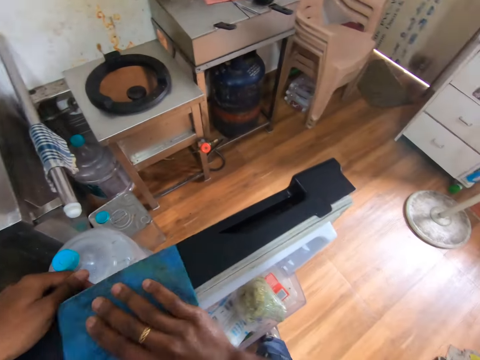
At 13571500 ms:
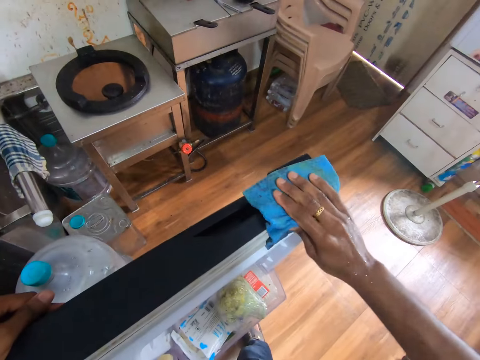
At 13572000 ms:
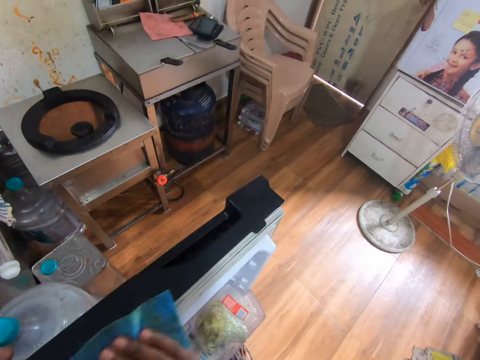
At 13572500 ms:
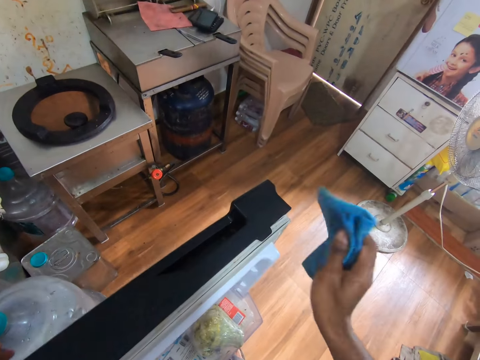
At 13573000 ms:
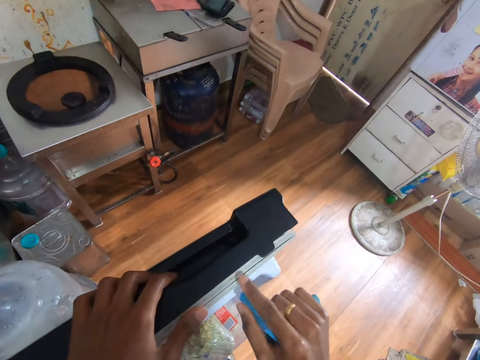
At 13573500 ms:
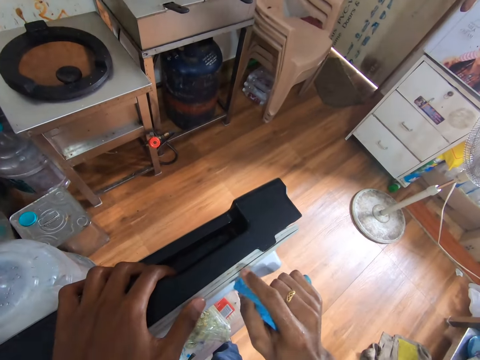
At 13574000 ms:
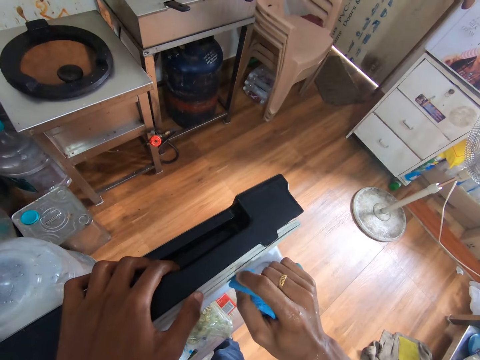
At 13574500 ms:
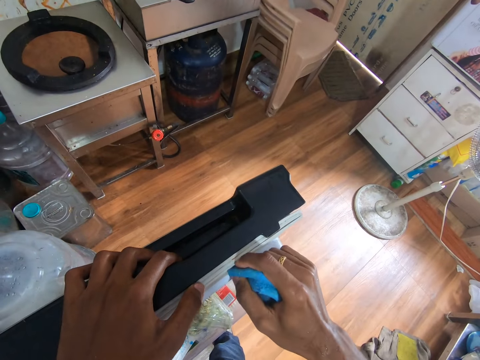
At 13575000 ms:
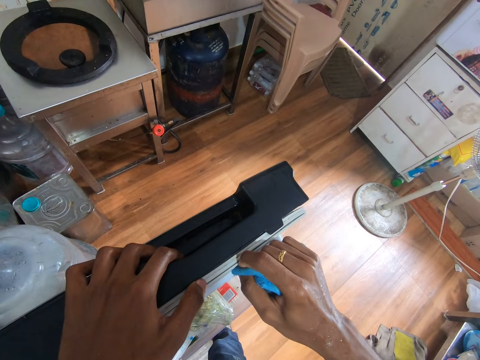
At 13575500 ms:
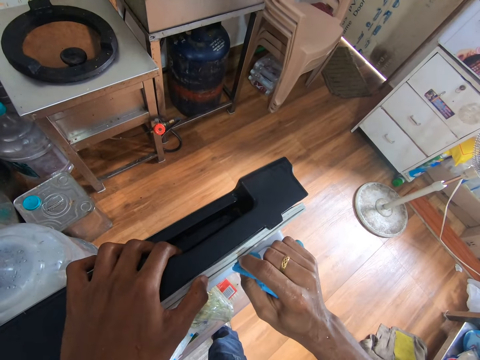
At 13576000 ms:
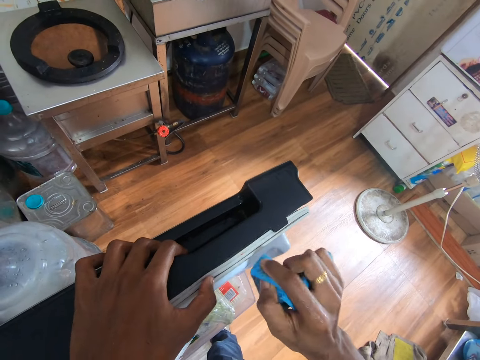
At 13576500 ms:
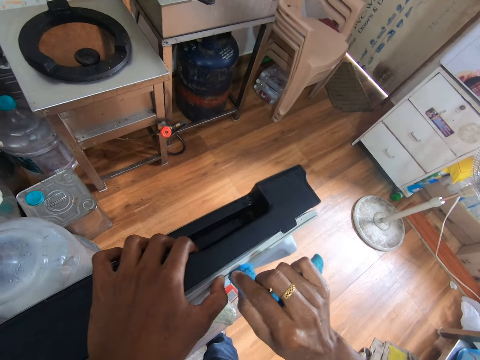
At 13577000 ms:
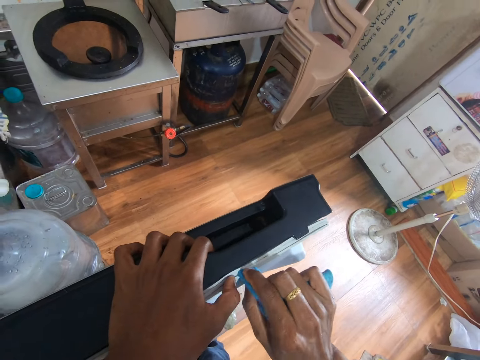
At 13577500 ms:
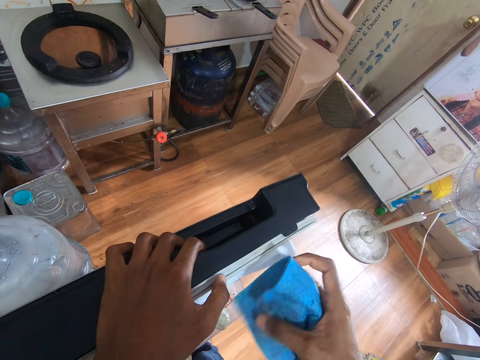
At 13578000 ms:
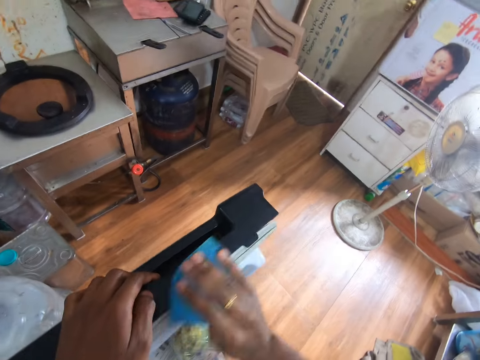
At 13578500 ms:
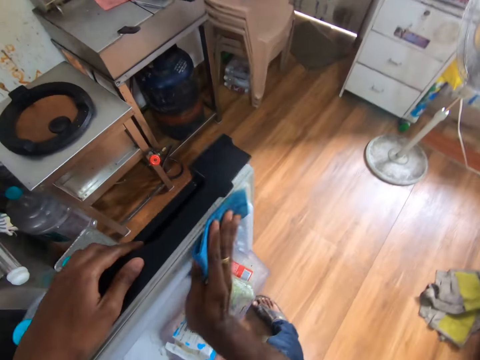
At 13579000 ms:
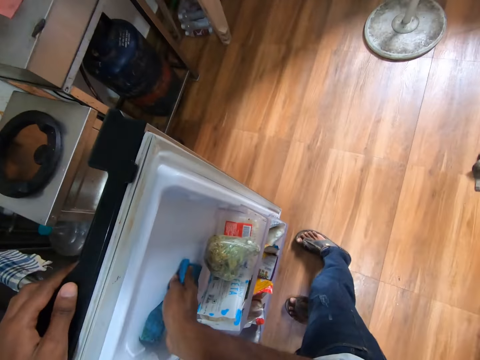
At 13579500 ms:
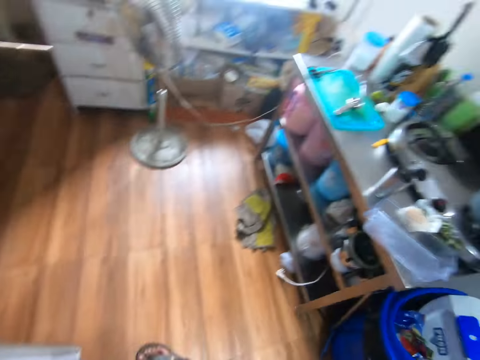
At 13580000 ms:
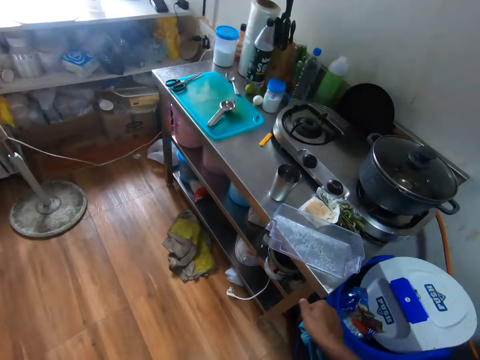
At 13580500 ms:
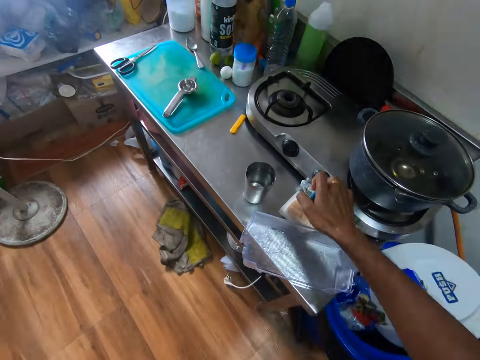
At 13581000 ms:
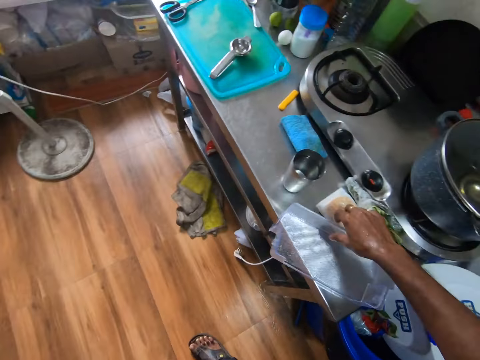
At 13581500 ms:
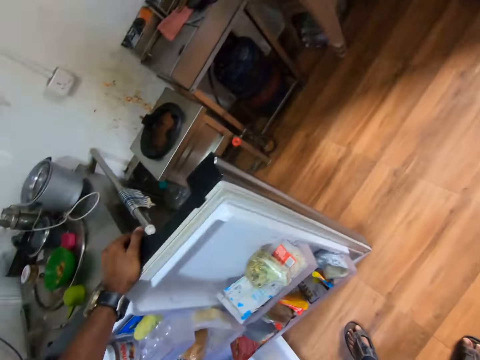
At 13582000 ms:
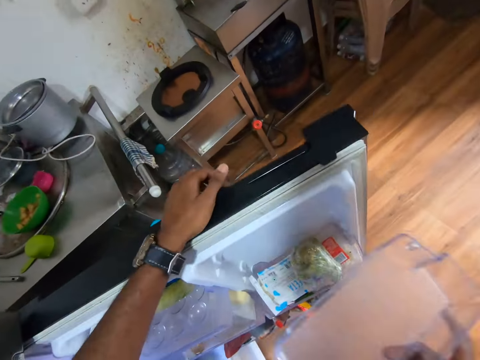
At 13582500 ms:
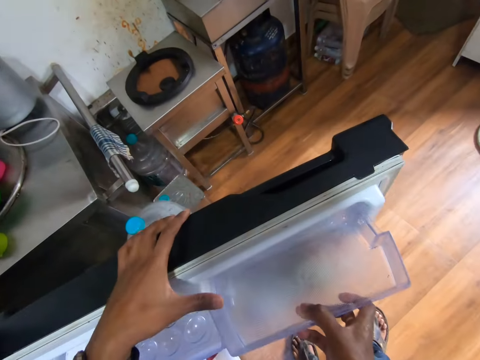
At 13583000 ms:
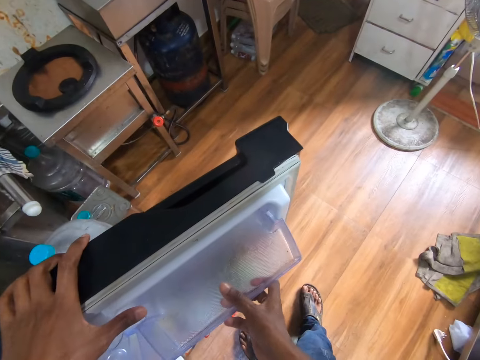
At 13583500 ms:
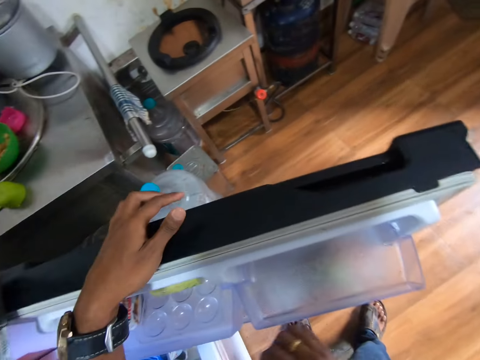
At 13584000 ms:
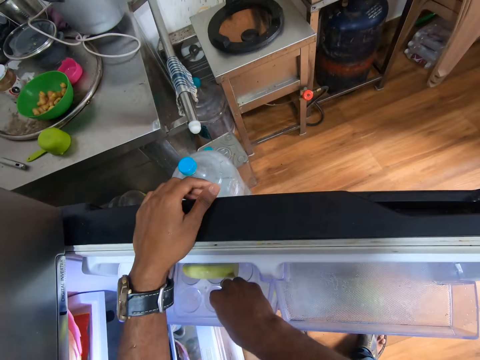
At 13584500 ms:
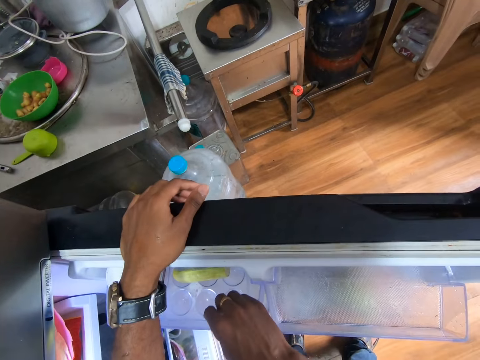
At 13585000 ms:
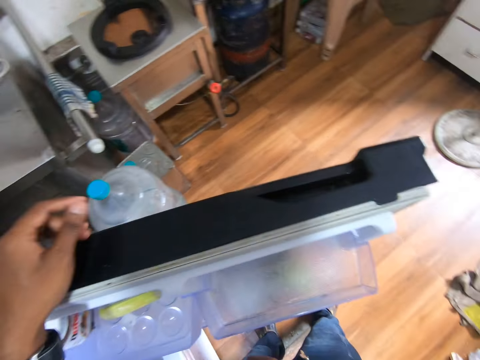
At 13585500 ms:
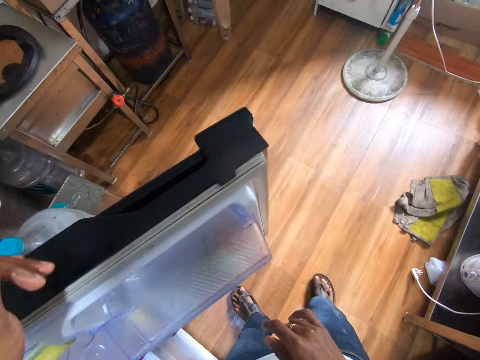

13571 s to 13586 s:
The camera wearer adjusts a seal on the fridge door with both hands. He cleans the seal on the fridge door with the rag in his right hand. He cleans the fridge door with the rag in his right hand. He drops the rag on the kitchen aluminum table with his right hand. He picks the fridge door shelf from the kitchen aluminum table with his right hand. He holds the fridge door with his left hand. He places the fridge door shelf on the fridge door with his right hand. He adjusts the fridge door shelf on the fridge door with his right hand.

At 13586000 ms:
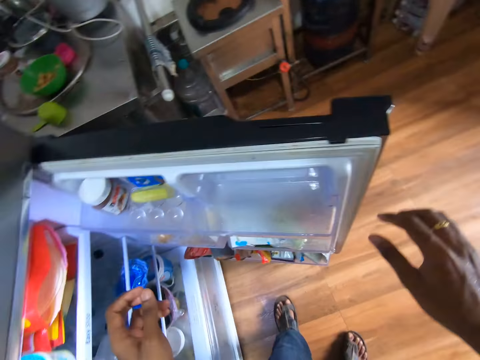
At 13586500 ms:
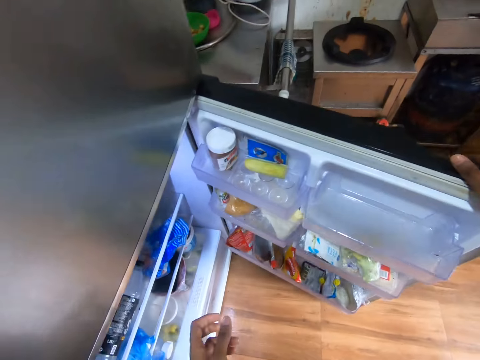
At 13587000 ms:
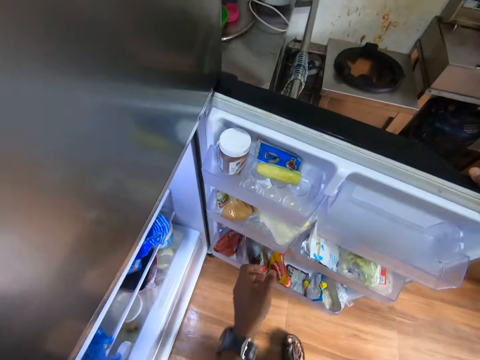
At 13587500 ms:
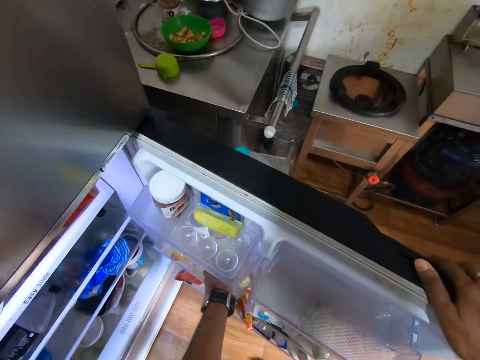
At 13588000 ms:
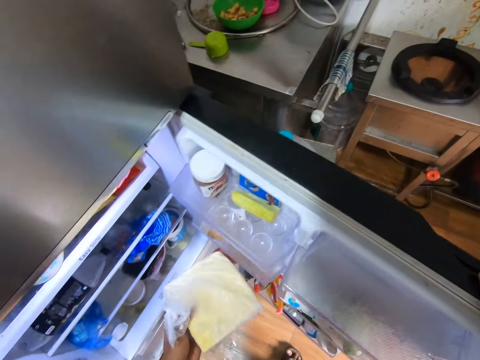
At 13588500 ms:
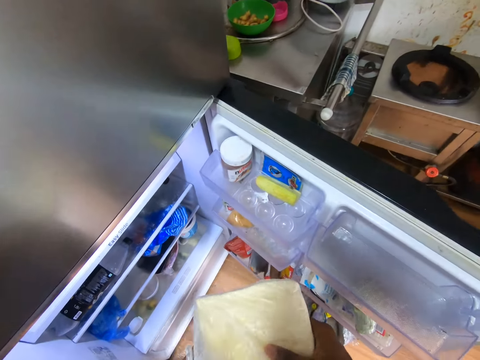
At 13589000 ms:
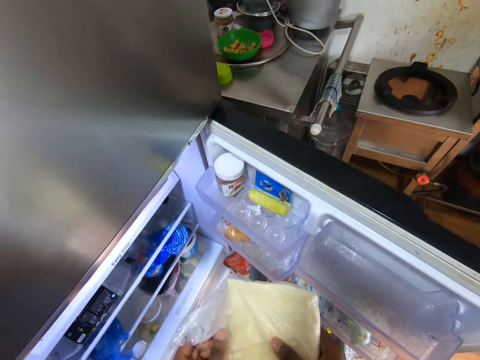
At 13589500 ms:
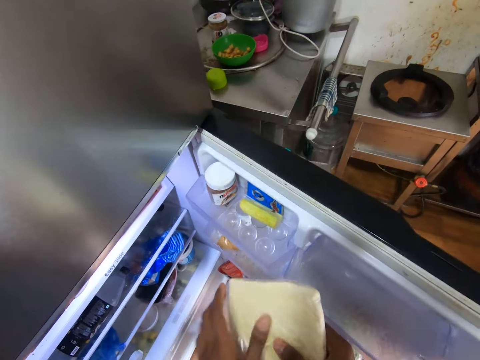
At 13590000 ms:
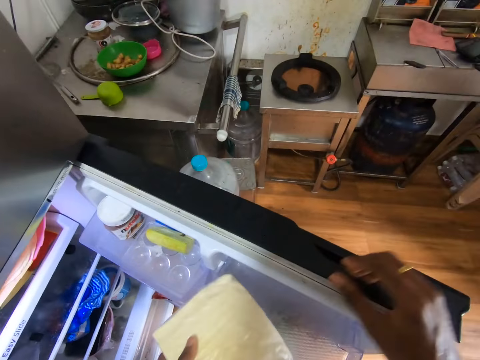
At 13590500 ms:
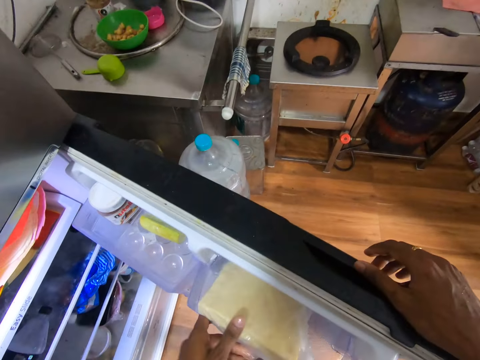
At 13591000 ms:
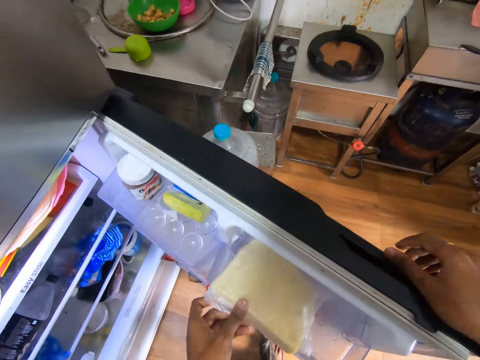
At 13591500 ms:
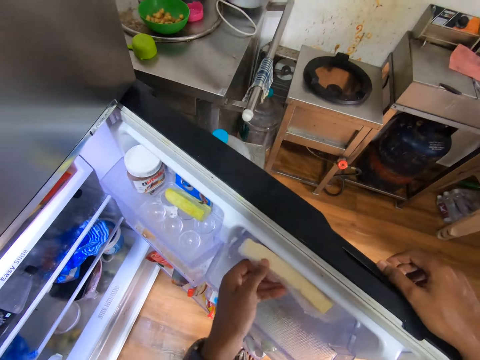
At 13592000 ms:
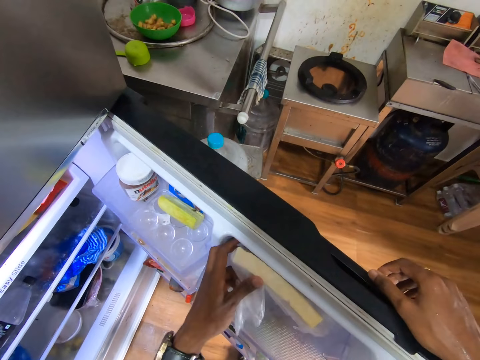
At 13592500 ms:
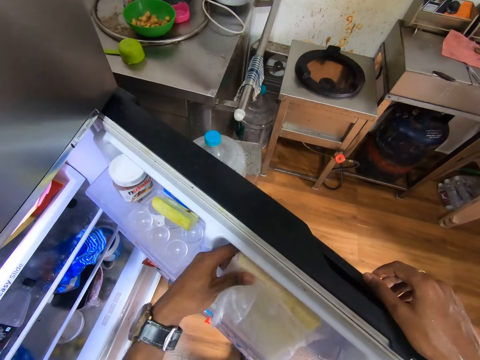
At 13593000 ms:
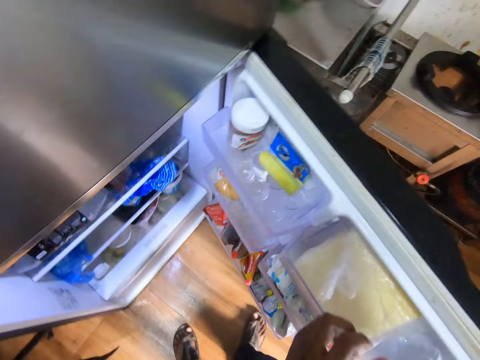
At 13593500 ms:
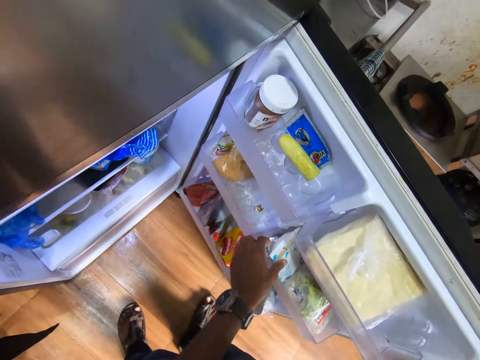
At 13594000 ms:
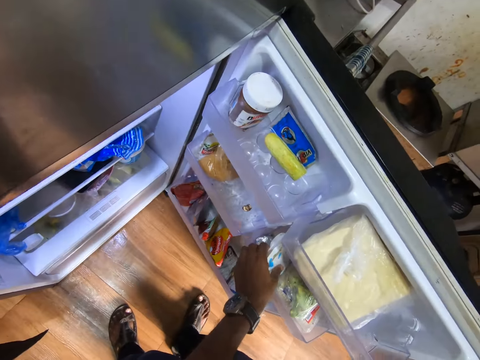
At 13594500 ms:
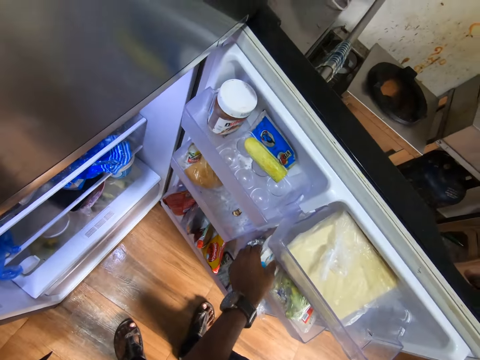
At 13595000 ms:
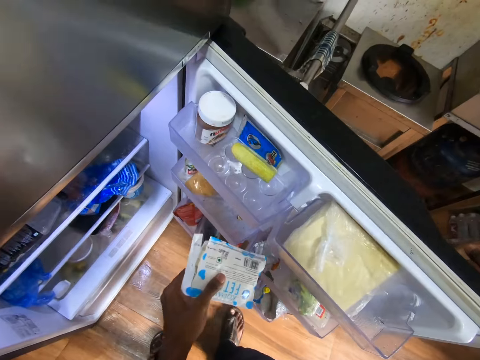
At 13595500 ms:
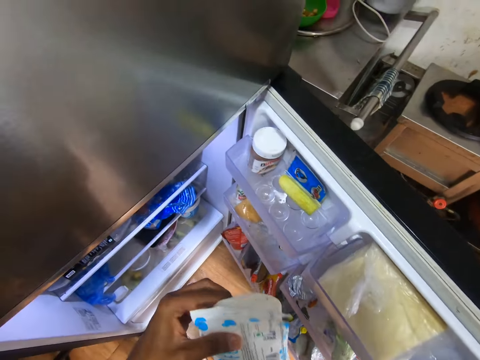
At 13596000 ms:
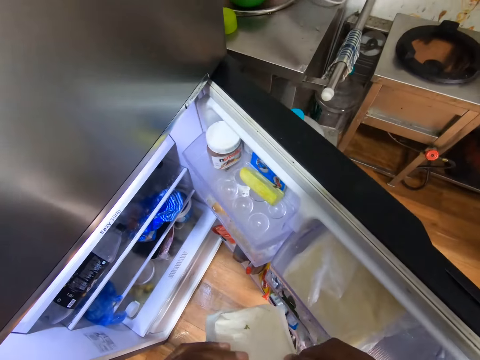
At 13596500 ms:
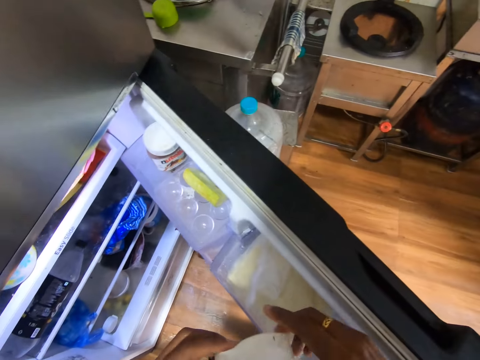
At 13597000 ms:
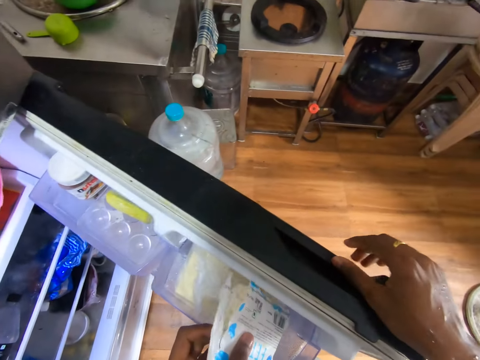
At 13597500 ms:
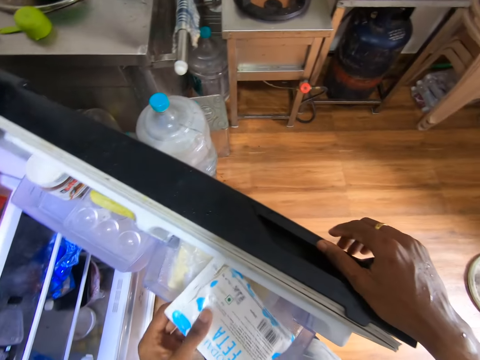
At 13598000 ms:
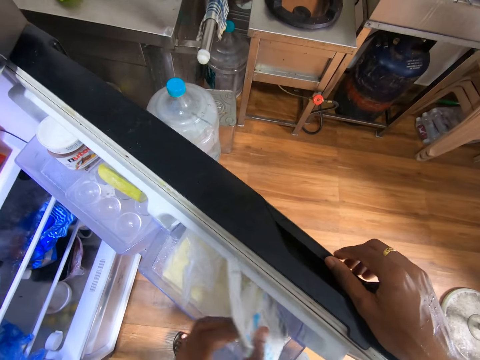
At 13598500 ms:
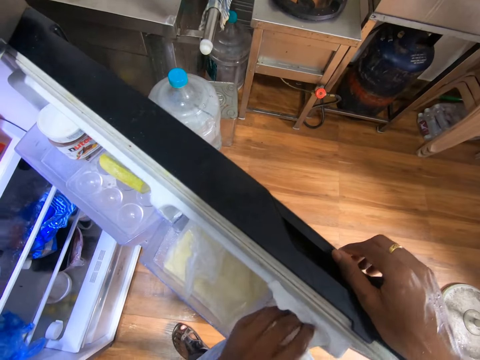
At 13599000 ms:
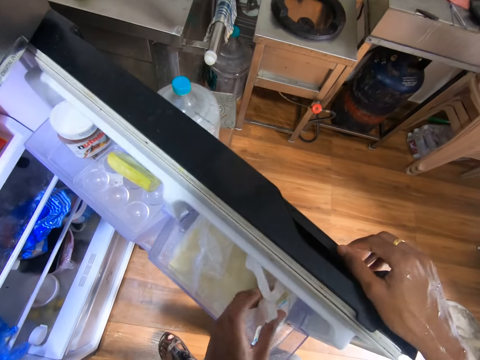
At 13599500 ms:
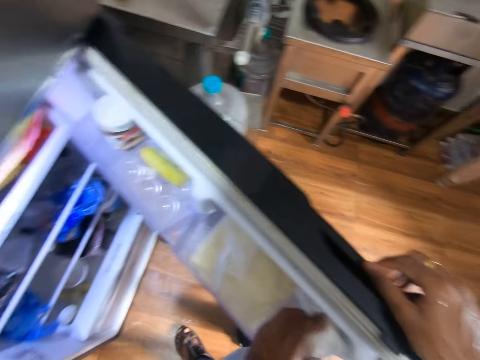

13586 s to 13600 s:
The camera wearer holds the fridge door with his right hand. He picks bread from a fridge door shelf with his left hand. He holds the bread with both hands. He holds the bread with his right hand. He adjusts a nylon wrap on the bread with his left hand. He holds the bread with his left hand. He holds the fridge door with his right hand. He puts the bread in the fridge door shelf with his left hand. He adjusts the bread in the fridge door shelf with his left hand. He picks a cheese pack or milk packet from the fridge door shelf with his left hand. He holds the cheese pack with both hands. He holds the fridge door with his right hand. He puts the cheese pack on the fridge door shelf with his left hand.
